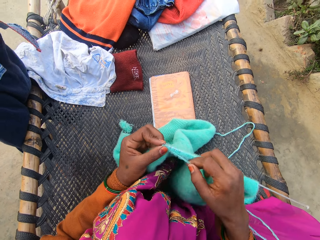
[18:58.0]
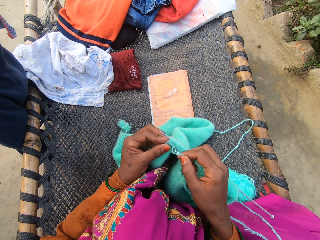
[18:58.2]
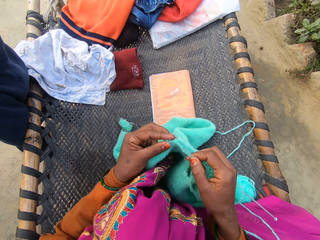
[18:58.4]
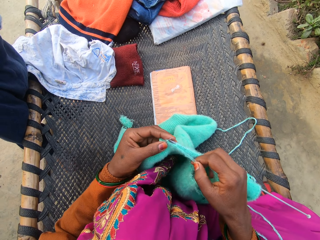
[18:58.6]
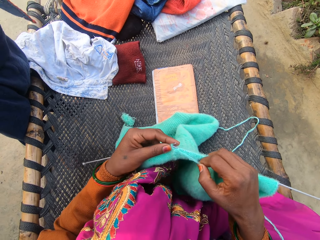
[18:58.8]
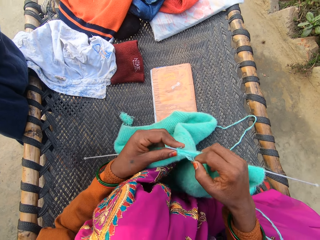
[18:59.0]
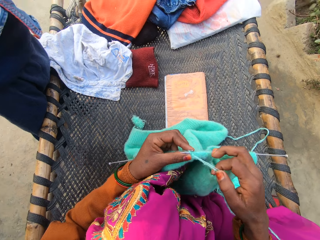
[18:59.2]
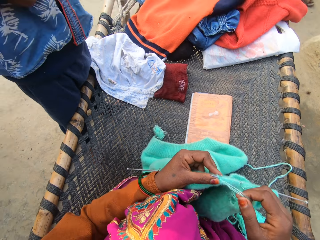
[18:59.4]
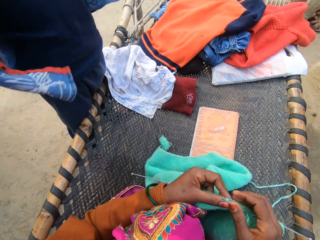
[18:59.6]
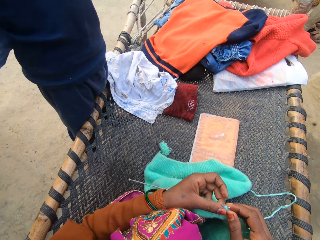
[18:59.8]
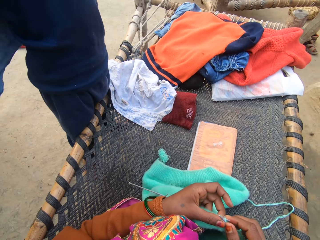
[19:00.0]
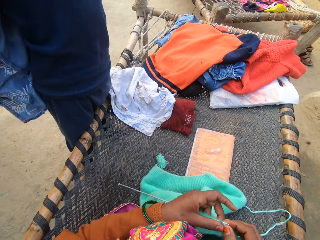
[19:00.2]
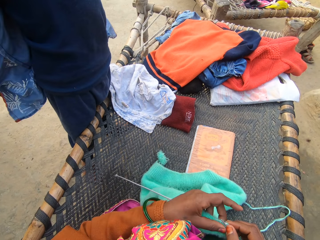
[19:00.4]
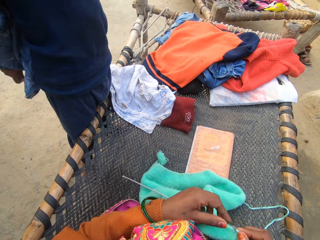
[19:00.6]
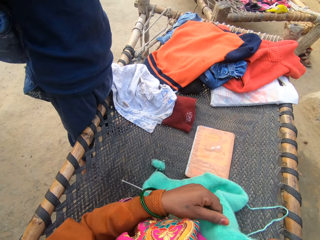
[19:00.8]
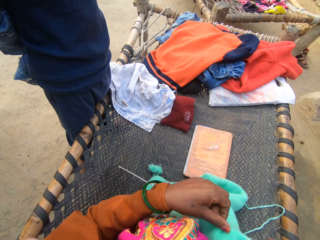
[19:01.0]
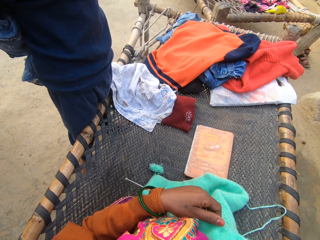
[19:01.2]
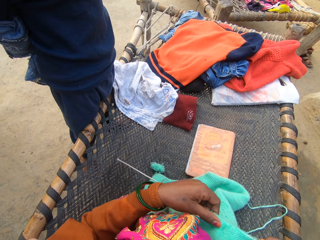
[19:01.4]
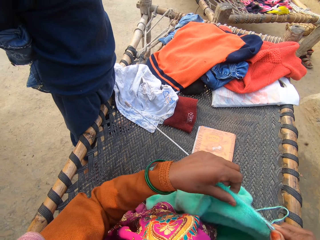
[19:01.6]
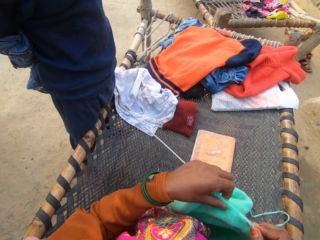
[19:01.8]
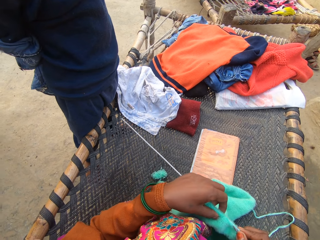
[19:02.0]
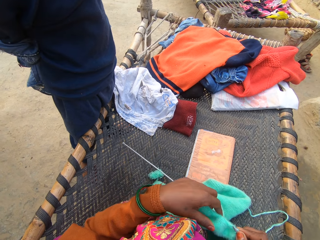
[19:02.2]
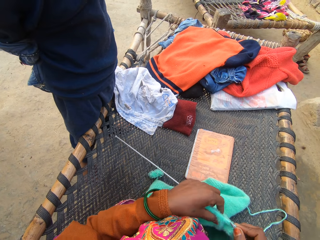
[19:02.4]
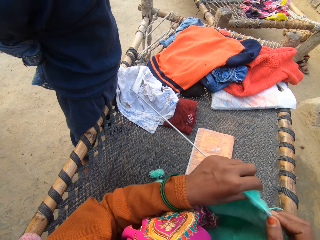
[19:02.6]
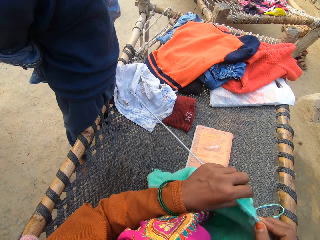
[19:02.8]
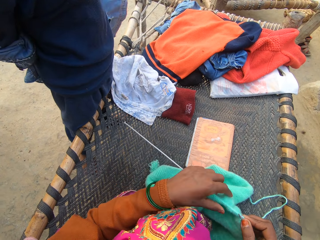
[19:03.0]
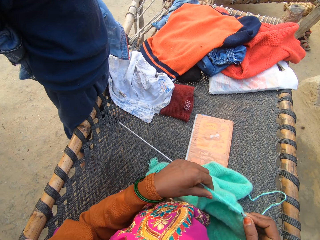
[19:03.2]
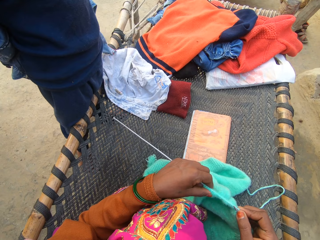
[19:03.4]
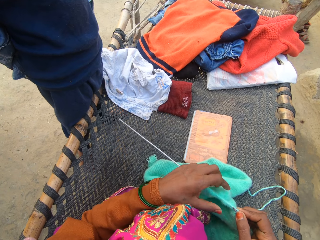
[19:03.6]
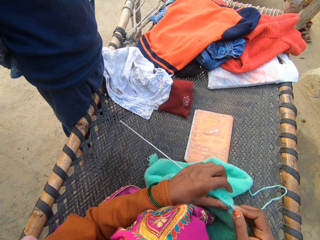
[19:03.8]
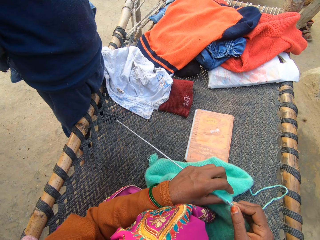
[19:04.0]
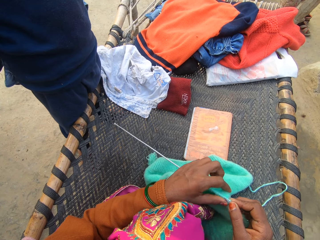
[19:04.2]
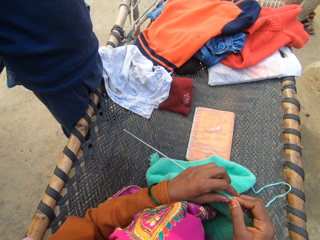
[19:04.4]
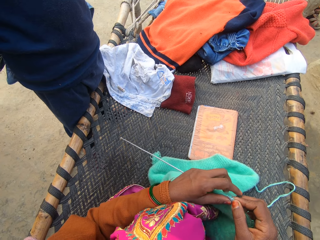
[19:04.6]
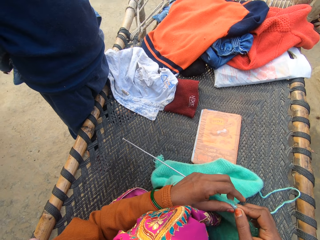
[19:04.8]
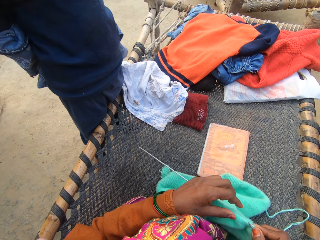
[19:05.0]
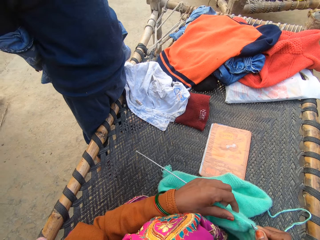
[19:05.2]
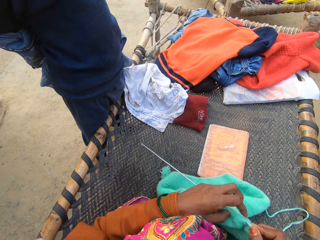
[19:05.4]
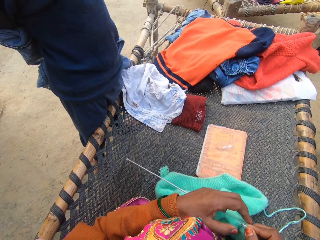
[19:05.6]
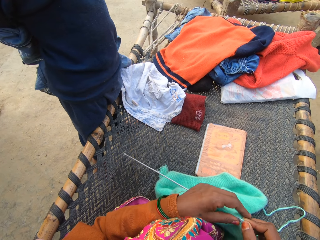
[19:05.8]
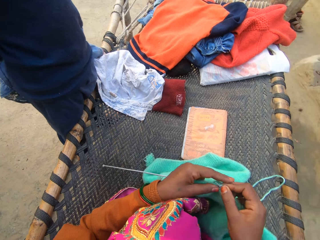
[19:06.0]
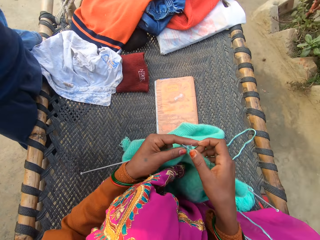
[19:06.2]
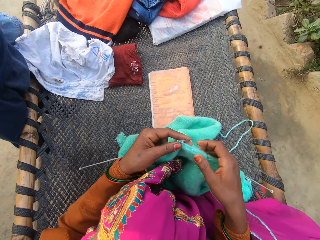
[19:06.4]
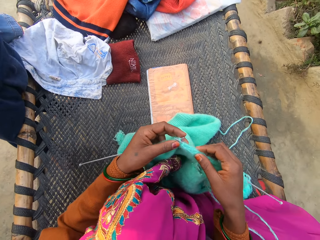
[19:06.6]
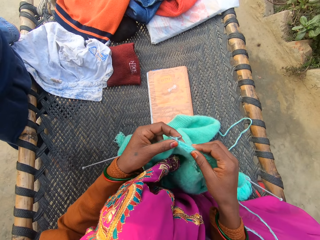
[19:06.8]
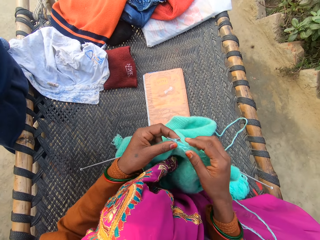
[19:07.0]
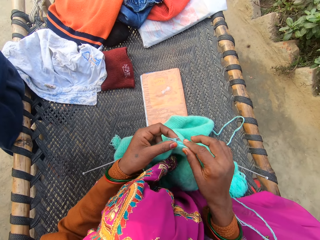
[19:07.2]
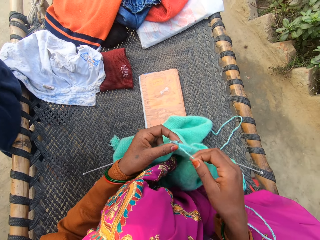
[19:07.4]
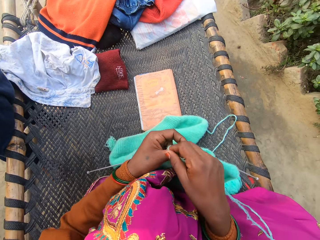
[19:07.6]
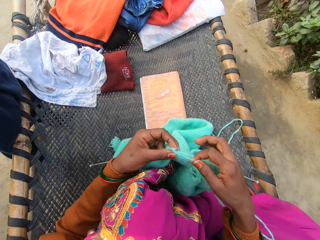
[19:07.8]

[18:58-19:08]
The camera wearer weaves the fabric. A man takes off the shirt with both of his hands. The camera wearer talks to the man on the rattan mat. They move the fabric, lift the fabric, and hold the fabric. The man removes the shirt.

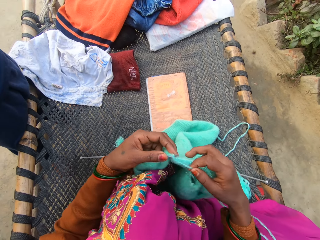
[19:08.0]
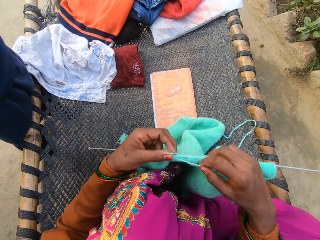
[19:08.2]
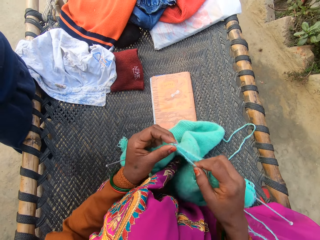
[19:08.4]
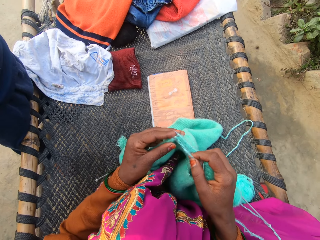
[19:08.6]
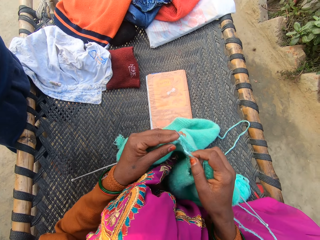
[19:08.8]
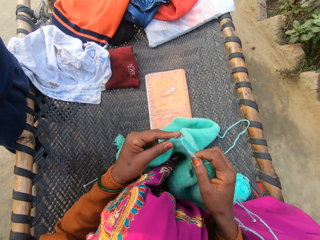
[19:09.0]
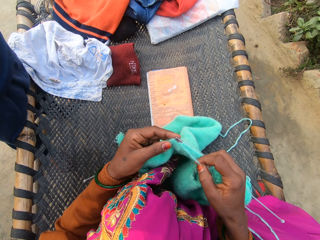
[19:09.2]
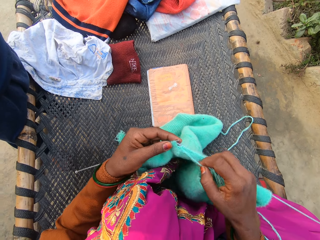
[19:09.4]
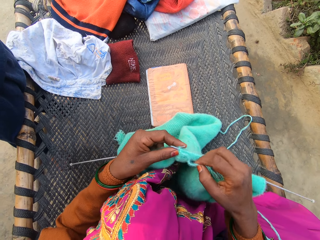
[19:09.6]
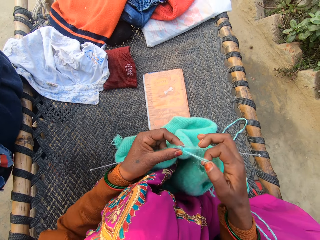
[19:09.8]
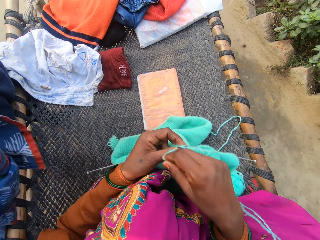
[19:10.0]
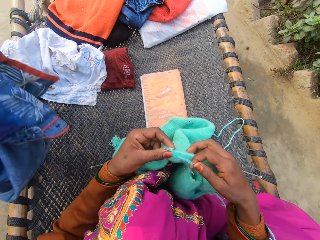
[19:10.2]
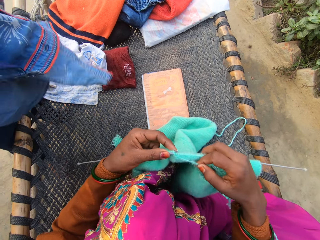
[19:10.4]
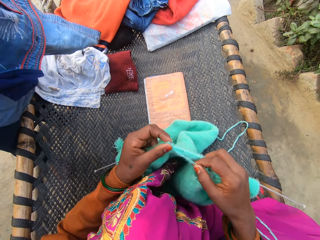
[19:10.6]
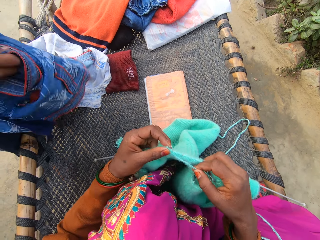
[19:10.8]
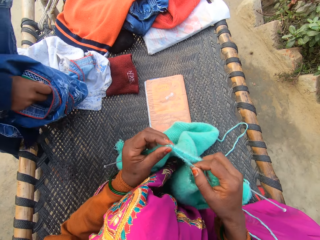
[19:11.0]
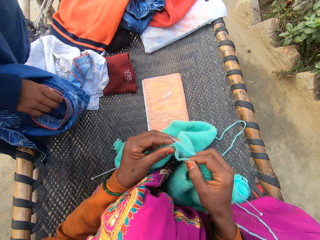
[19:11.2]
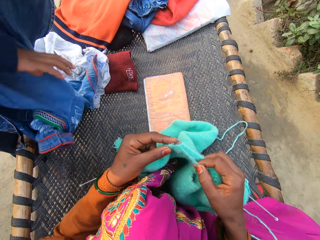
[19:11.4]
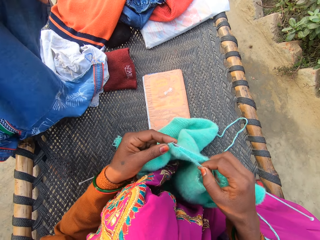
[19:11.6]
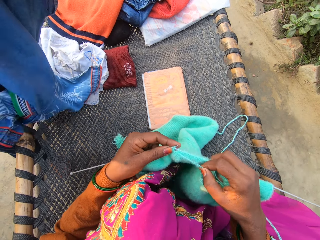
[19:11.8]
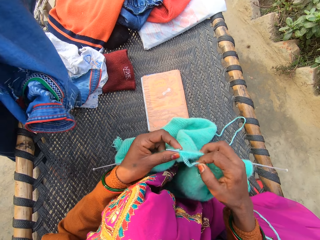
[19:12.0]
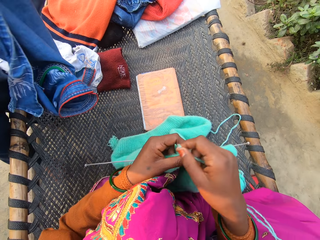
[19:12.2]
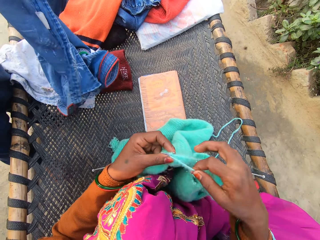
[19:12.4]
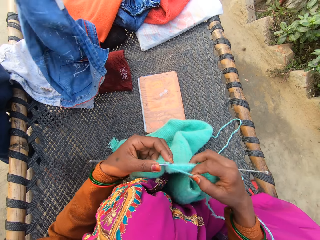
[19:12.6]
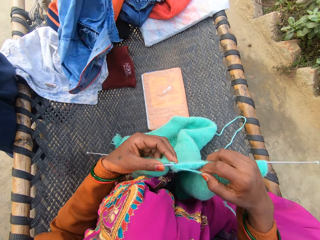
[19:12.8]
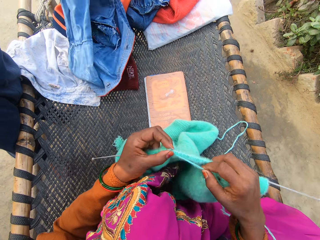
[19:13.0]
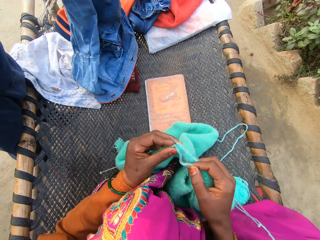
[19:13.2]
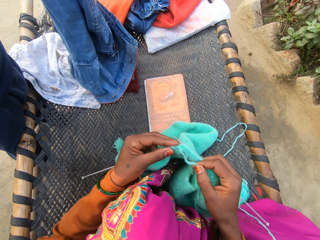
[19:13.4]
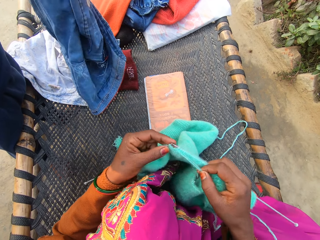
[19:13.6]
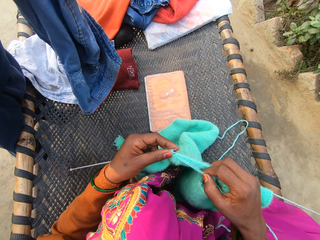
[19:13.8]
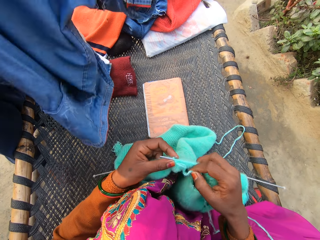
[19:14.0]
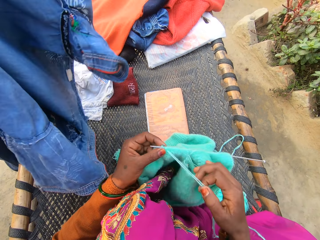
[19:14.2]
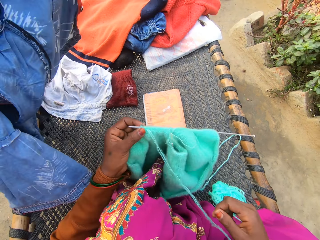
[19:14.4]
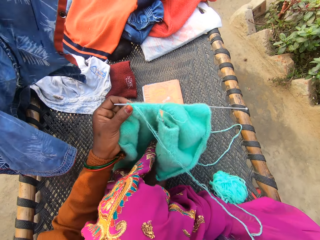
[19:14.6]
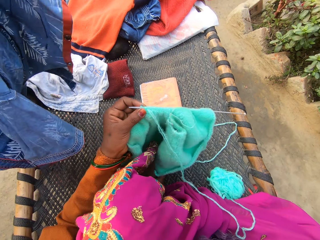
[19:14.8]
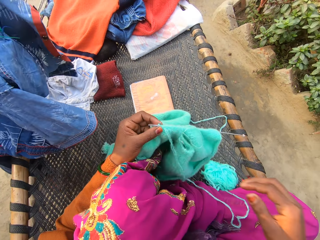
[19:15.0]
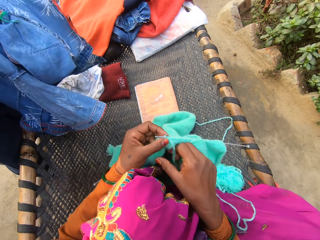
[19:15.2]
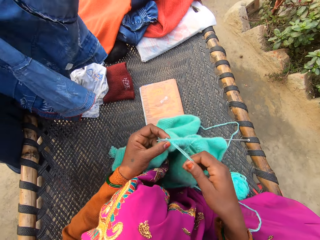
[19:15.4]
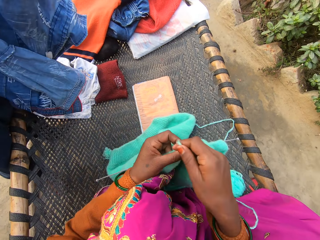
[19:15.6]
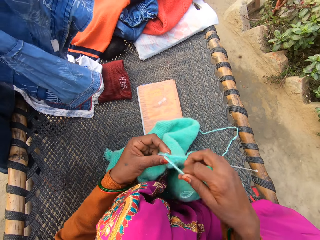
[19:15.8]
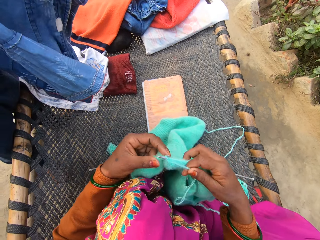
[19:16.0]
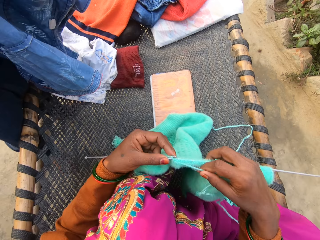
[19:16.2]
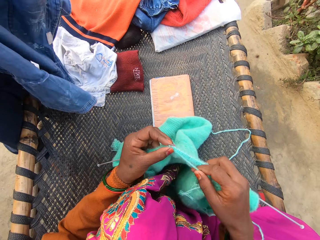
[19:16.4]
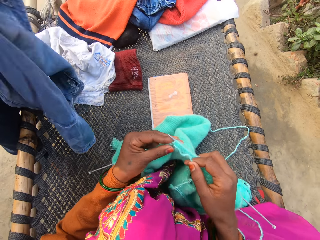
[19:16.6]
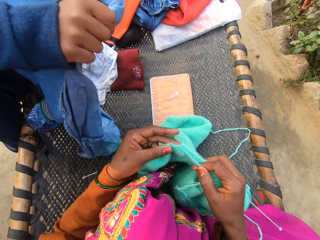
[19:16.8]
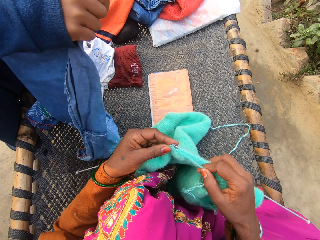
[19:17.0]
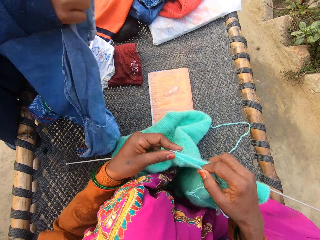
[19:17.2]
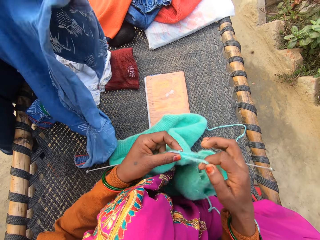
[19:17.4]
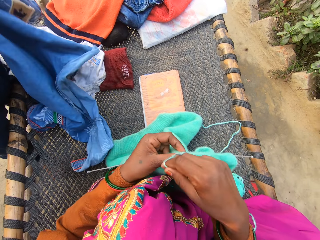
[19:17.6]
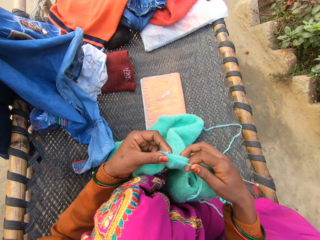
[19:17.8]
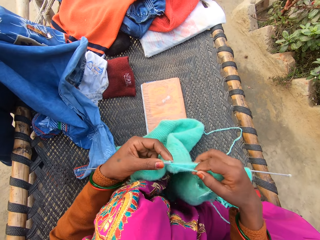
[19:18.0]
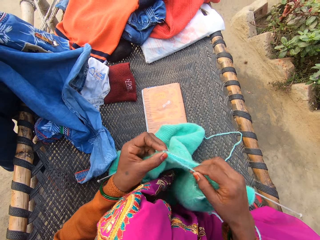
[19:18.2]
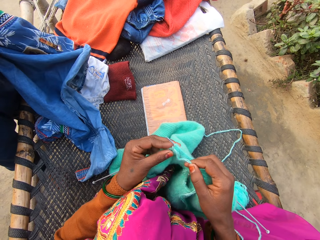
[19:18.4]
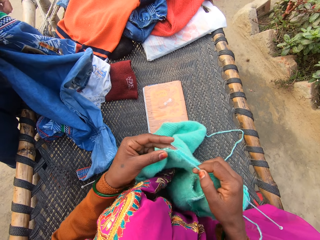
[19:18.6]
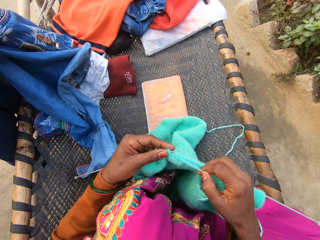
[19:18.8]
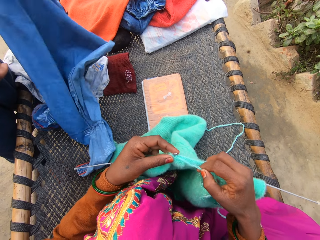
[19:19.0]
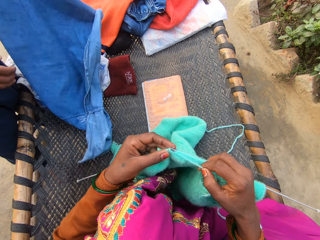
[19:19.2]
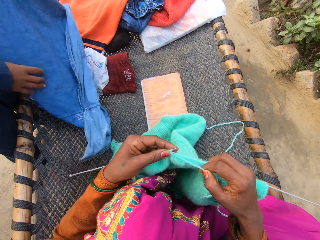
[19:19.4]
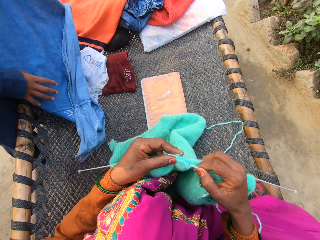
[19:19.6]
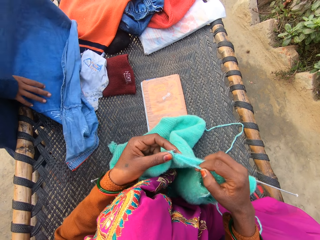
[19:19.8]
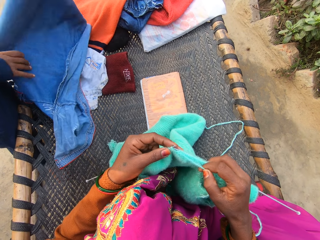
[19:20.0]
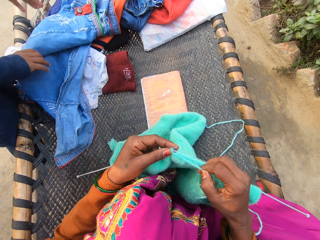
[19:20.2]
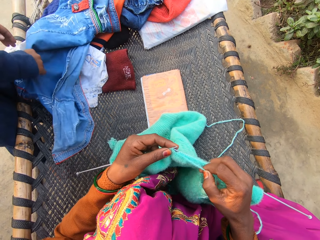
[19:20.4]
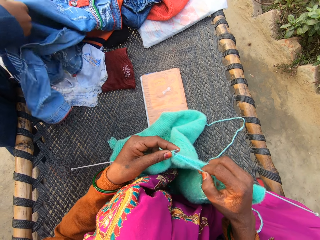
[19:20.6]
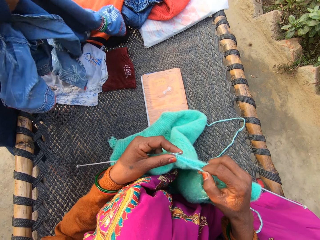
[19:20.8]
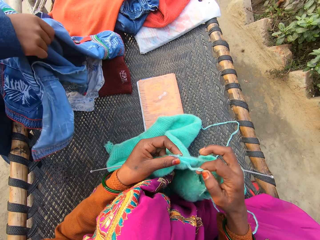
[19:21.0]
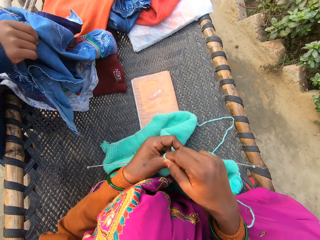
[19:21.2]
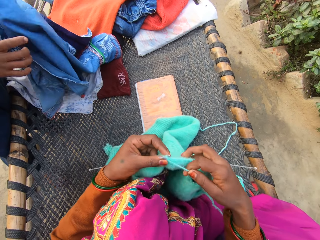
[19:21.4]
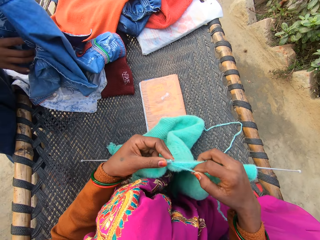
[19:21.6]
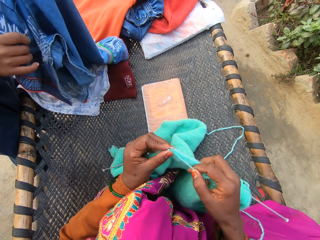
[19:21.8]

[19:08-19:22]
The camera wearer moves the fabric and weaves the fabric. A man adjusts the shirt with both of his hands. The man holds the shirt. The camera wearer moves the thread. She removes her right hand from the yarn. The man turns the shirt. The camera wearer knits the yarn with knitting needles in both of her hands on the rattan mat. She moves the thread. The man moves the shirt. The camera wearer moves the hand.
